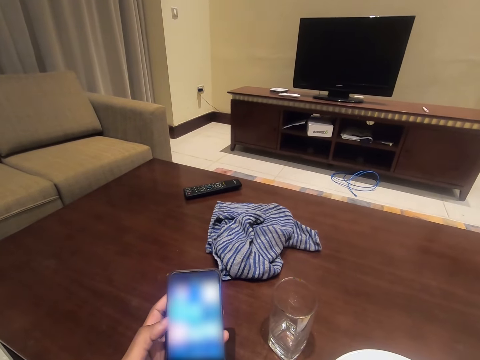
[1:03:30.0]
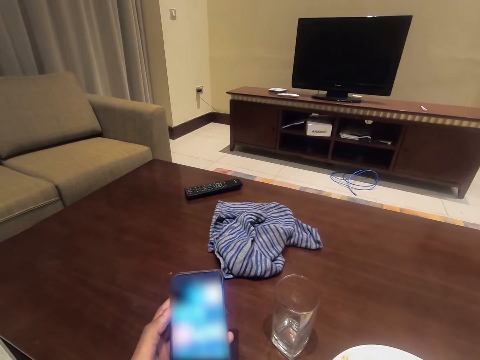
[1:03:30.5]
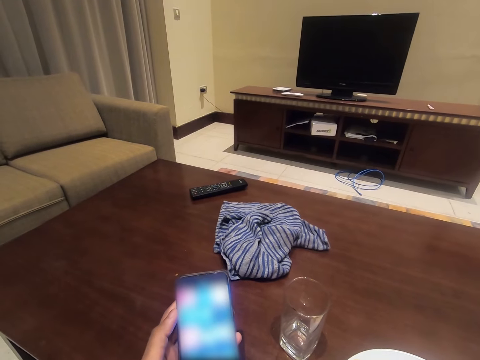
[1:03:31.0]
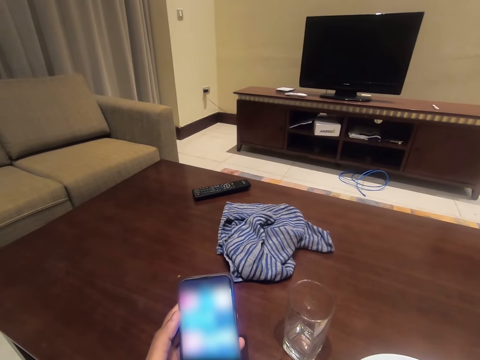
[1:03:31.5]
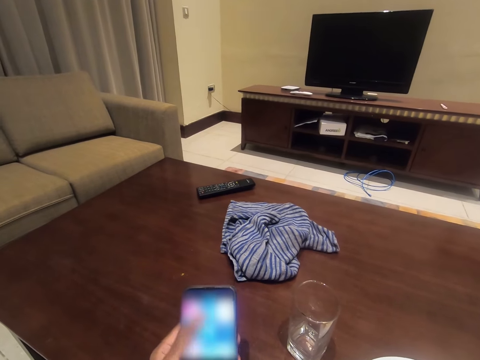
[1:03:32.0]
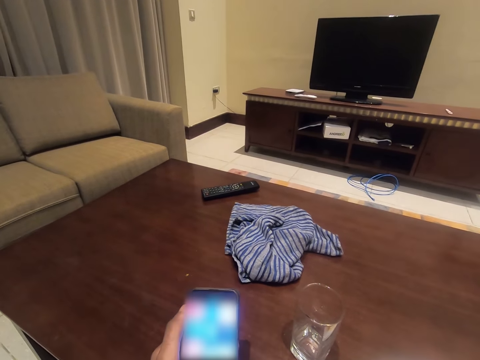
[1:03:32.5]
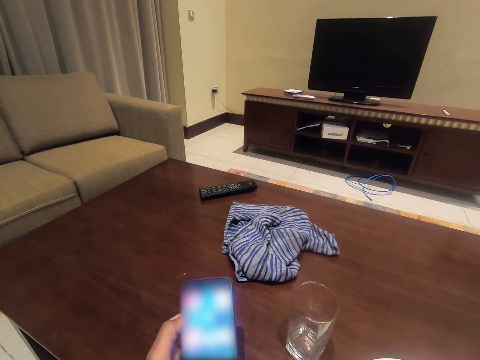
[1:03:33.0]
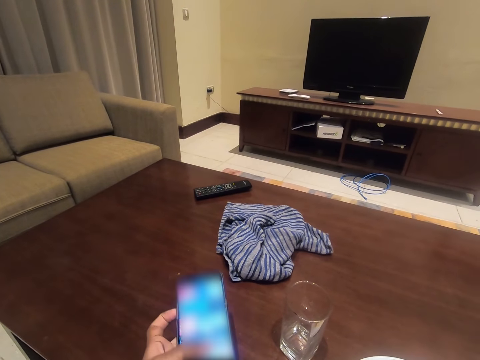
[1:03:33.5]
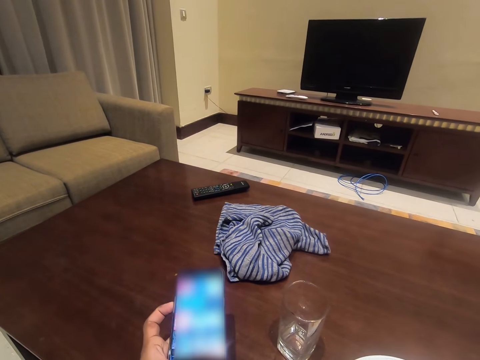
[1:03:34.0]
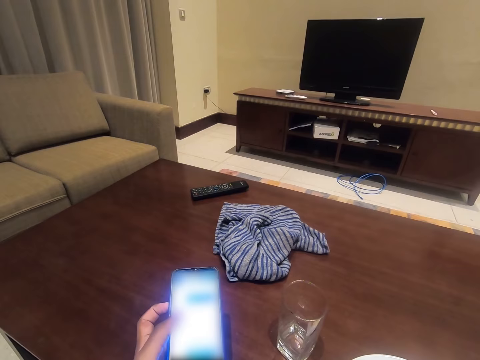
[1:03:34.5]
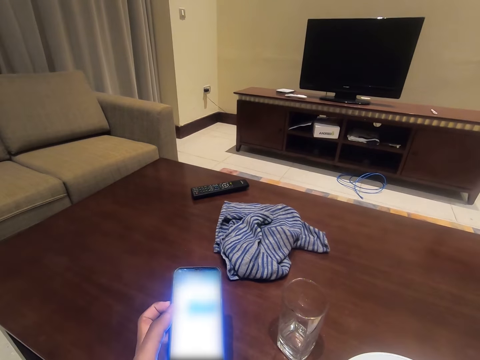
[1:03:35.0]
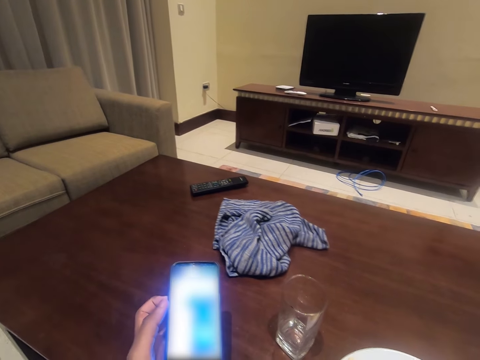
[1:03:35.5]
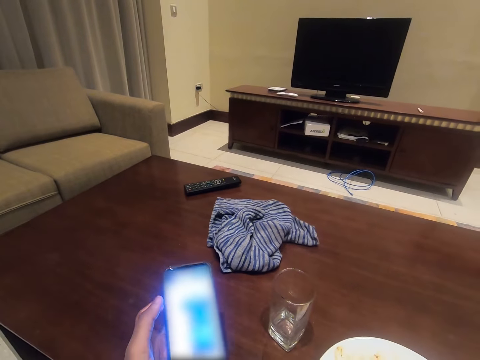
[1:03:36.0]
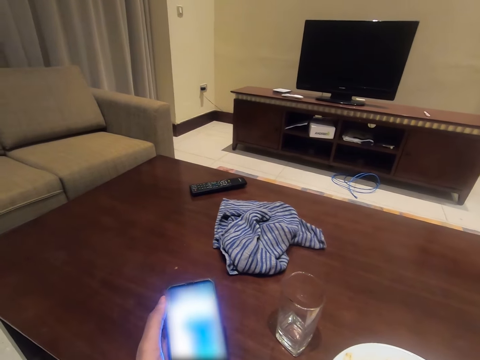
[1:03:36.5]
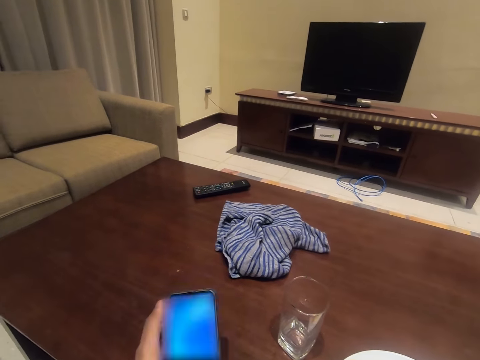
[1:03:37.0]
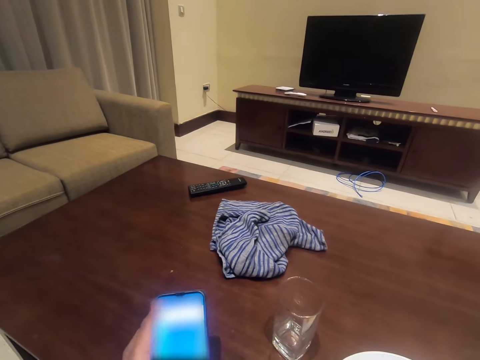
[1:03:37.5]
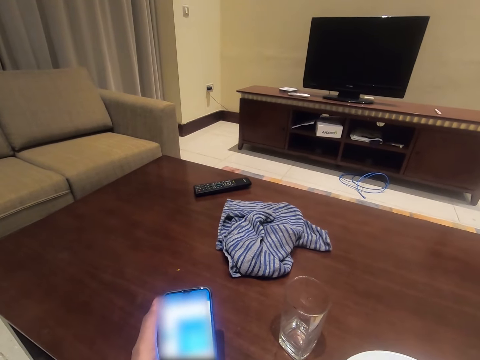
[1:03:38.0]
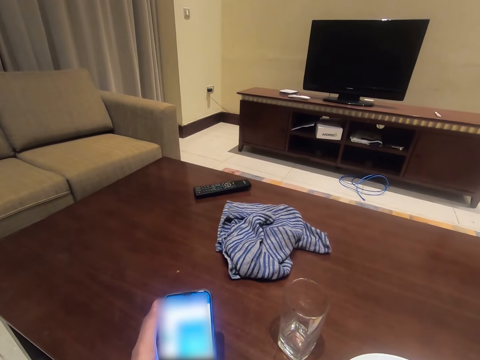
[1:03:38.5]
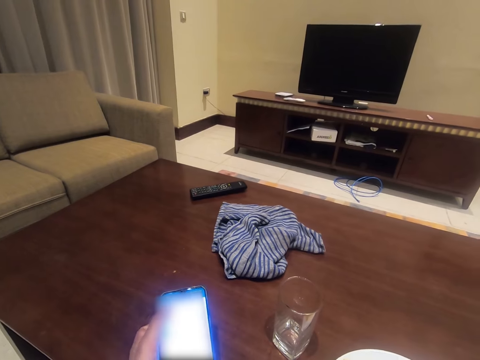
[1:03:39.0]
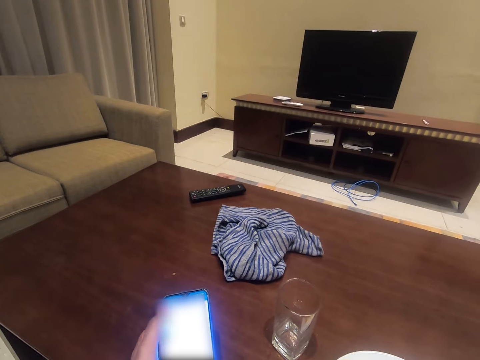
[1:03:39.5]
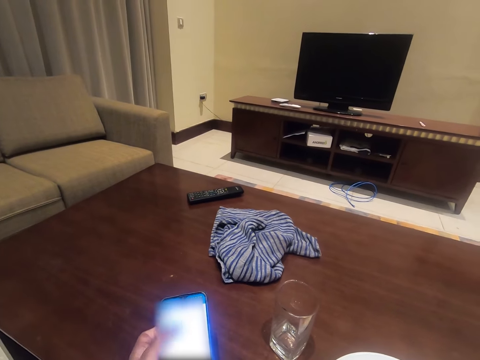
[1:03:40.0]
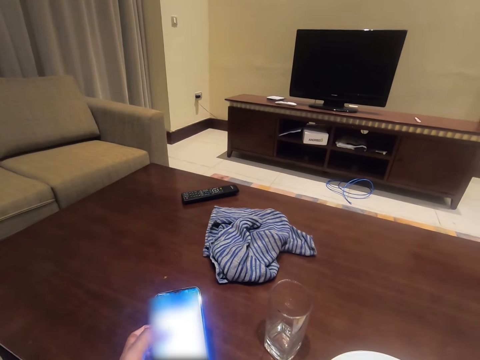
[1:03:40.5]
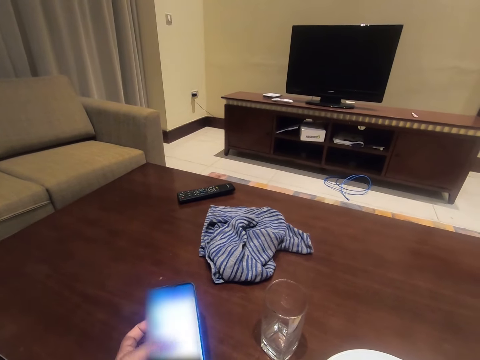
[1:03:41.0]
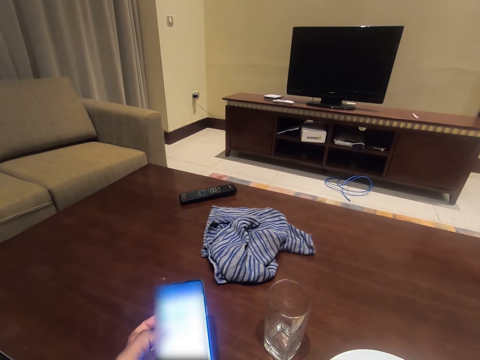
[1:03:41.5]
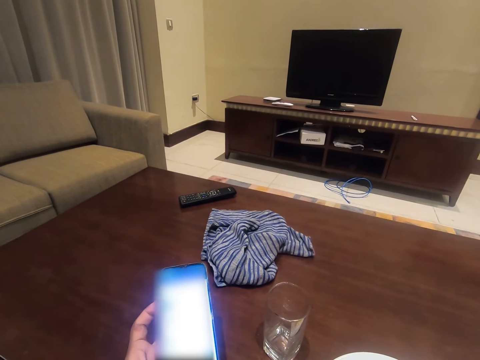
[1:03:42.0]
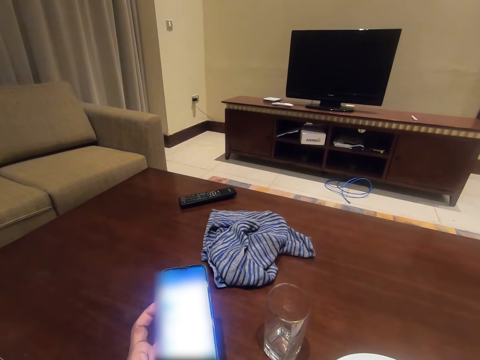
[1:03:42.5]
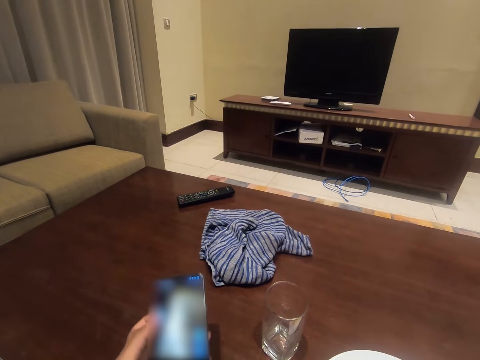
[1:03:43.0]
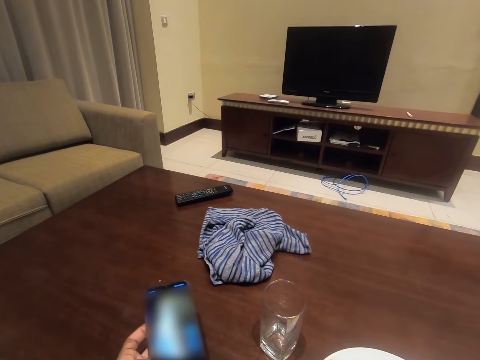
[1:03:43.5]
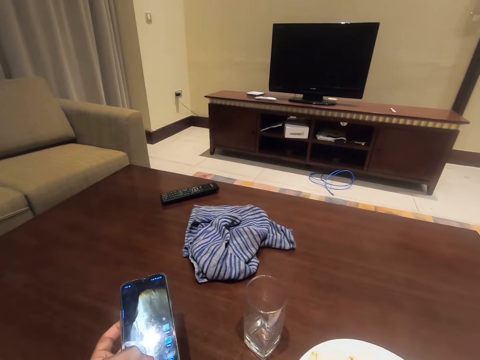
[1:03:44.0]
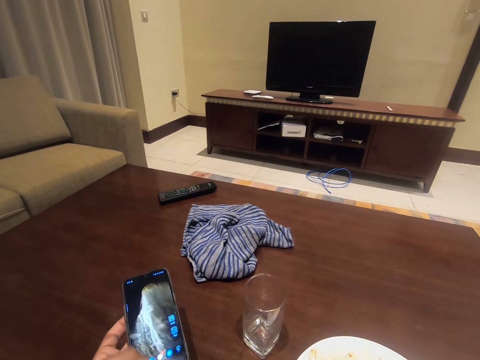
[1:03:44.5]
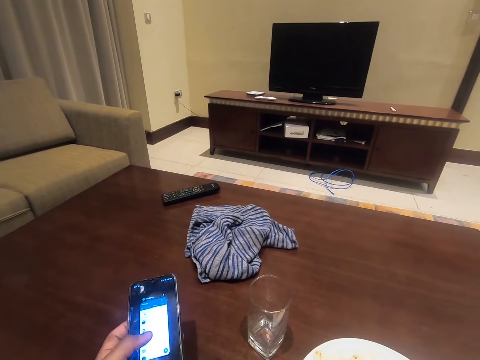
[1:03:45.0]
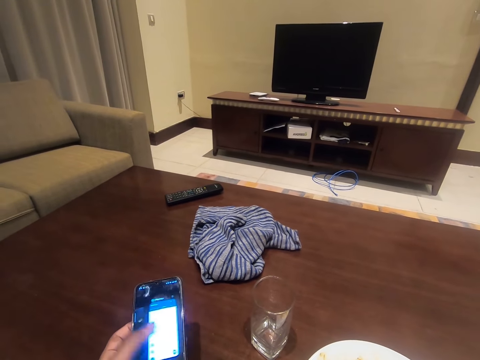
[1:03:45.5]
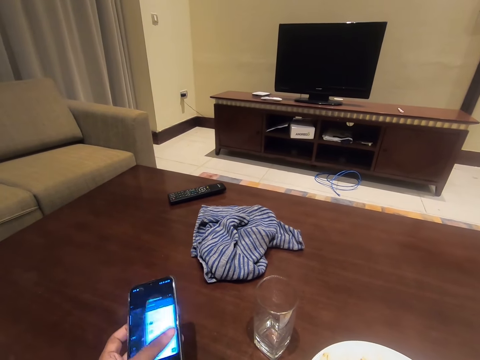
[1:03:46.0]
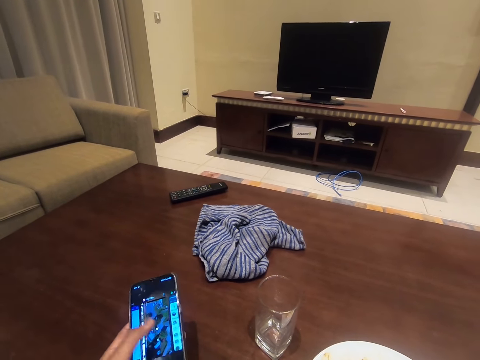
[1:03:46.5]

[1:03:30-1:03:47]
The camera wearer makes a sigh.

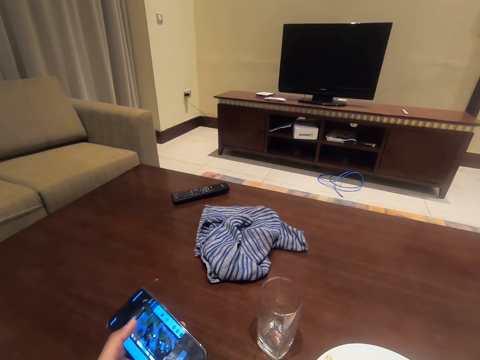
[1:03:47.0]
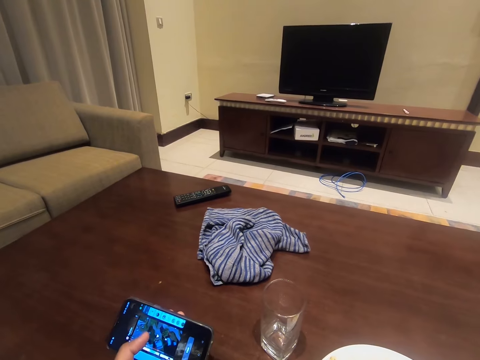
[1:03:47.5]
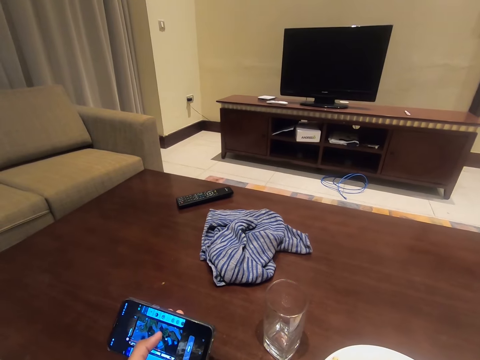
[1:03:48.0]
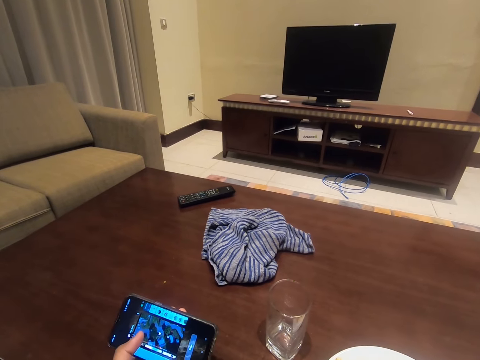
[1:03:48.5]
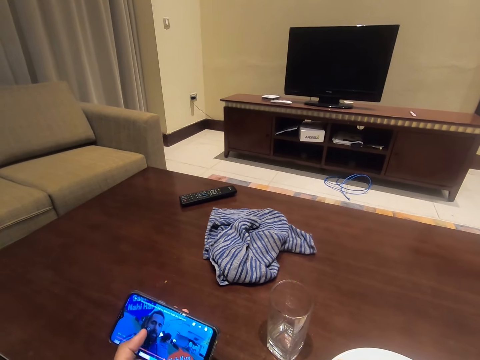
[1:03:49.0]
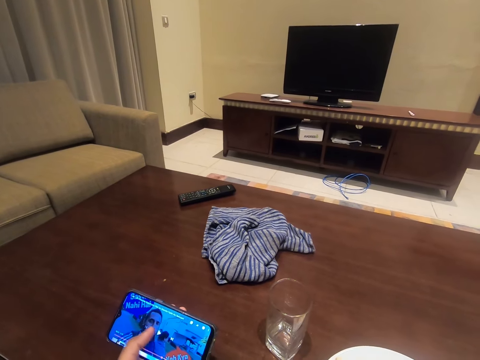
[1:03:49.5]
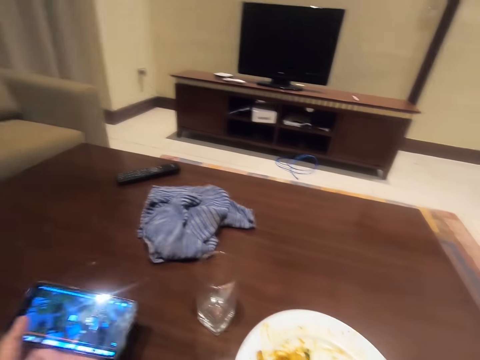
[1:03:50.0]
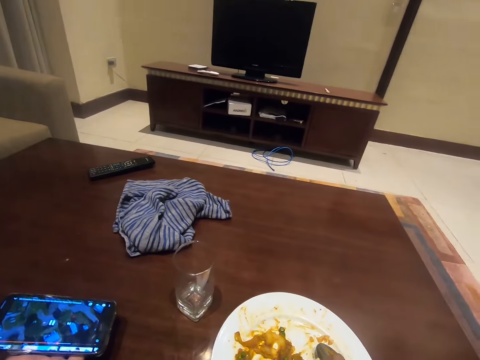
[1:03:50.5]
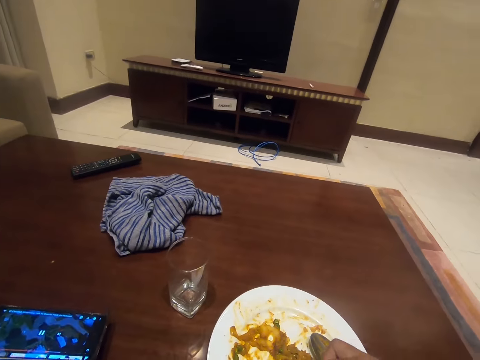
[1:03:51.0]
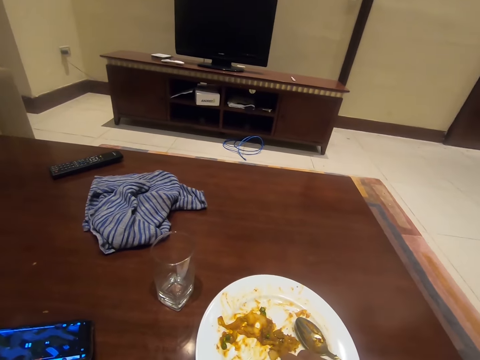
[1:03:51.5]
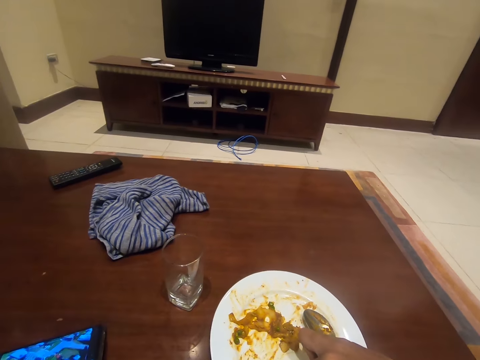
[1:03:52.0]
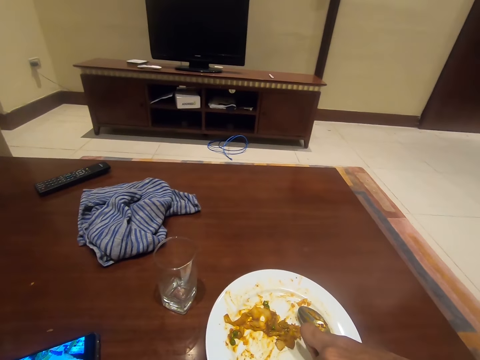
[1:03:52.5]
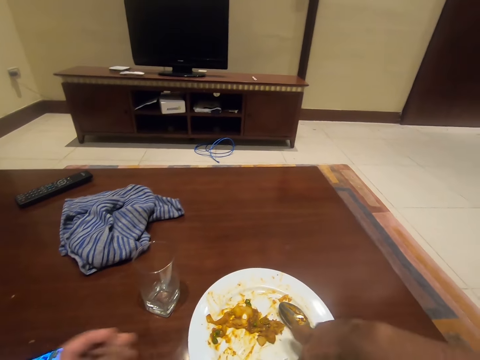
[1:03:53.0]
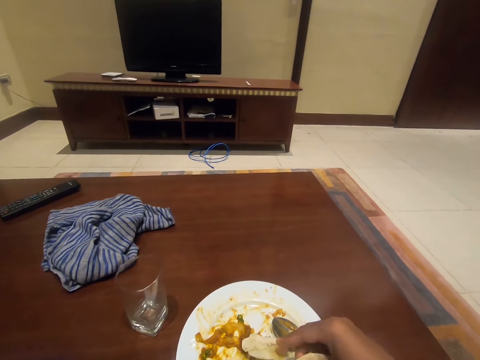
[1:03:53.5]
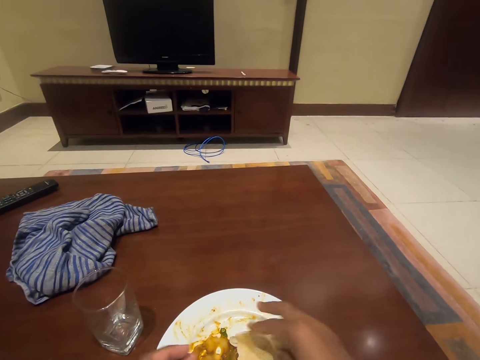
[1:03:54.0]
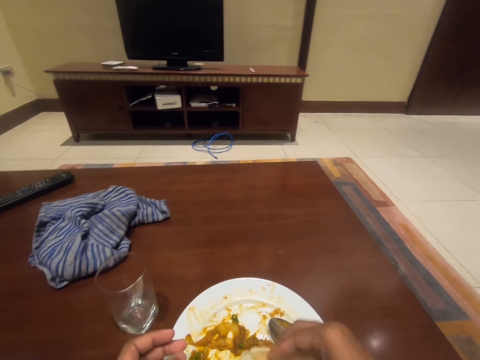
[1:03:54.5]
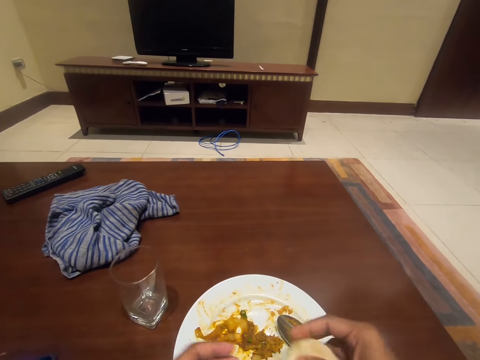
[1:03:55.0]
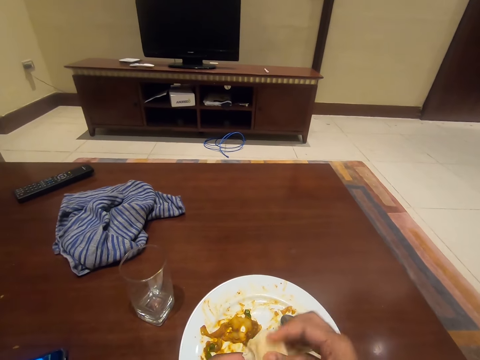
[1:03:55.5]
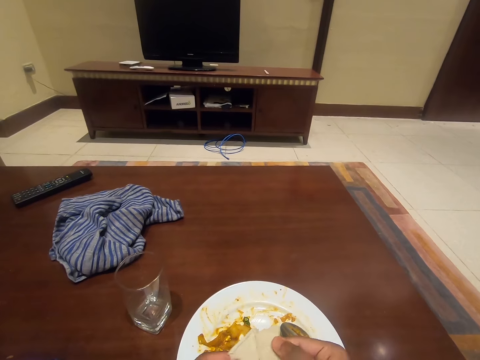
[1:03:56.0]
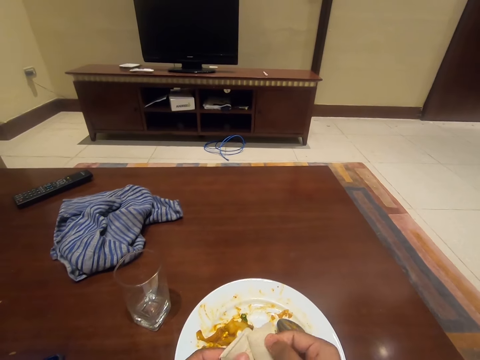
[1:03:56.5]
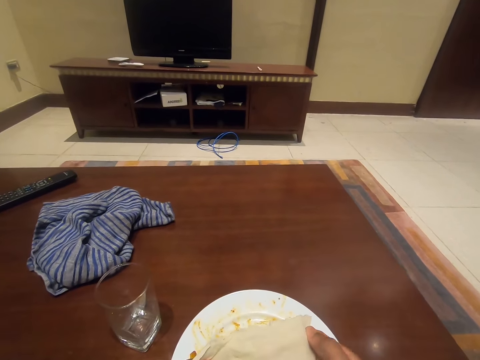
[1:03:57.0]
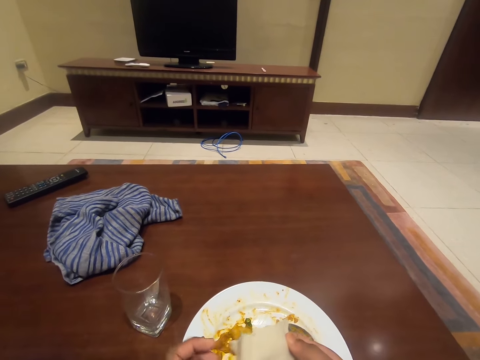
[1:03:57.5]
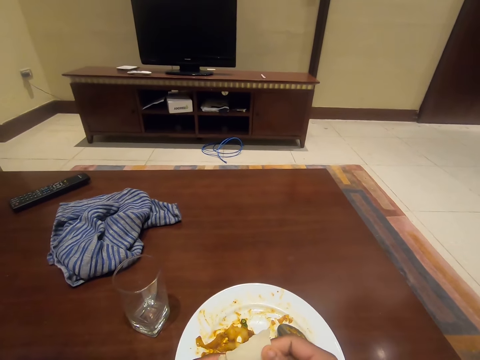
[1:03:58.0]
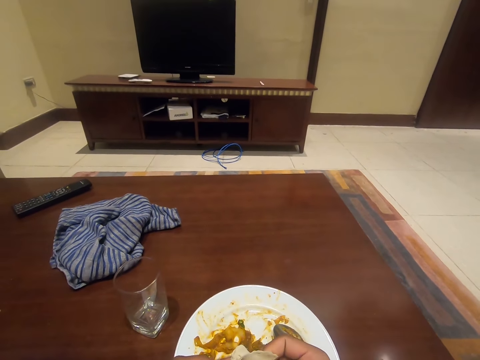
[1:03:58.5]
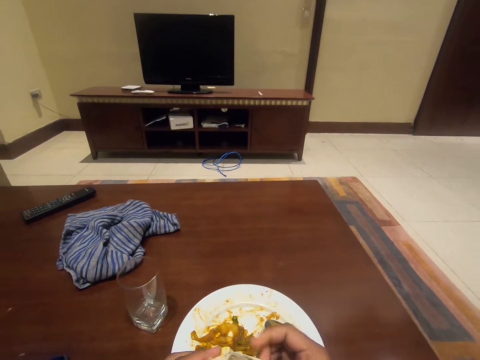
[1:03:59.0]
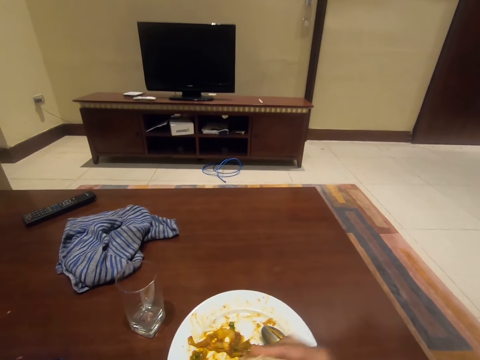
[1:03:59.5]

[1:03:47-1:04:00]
The camera wearer drops the phone on the table from his left hand. He uses his right hand to cut a slice of the flat bread. He moves the flat bread on the plate. He uses his left hand to support the right hand to cut the bread. He stretches the flat bread, folds the flat bread, and shares the bread with both hands.
